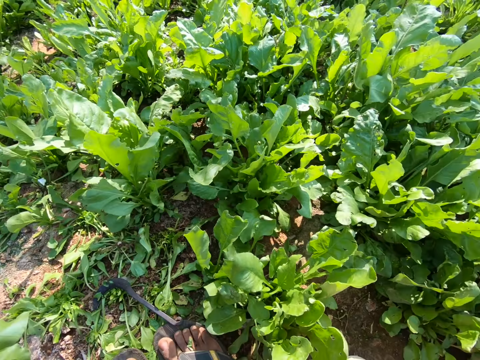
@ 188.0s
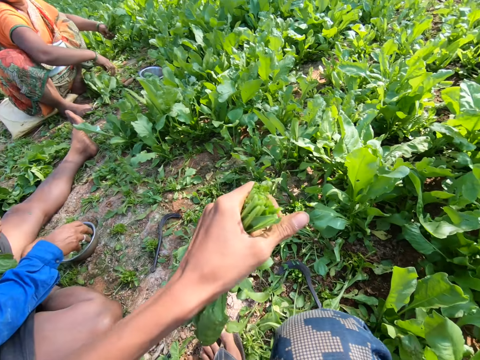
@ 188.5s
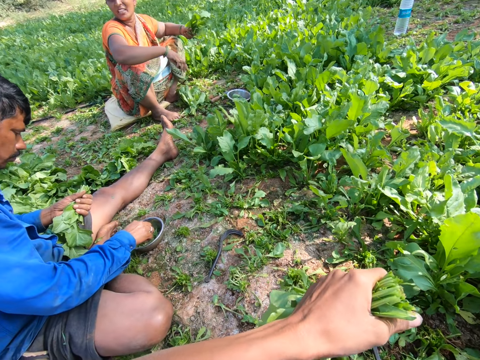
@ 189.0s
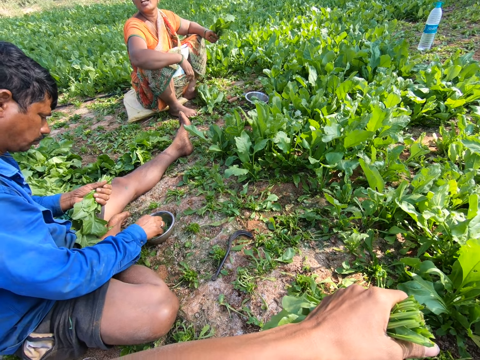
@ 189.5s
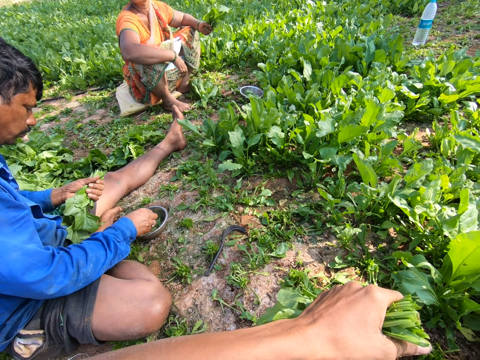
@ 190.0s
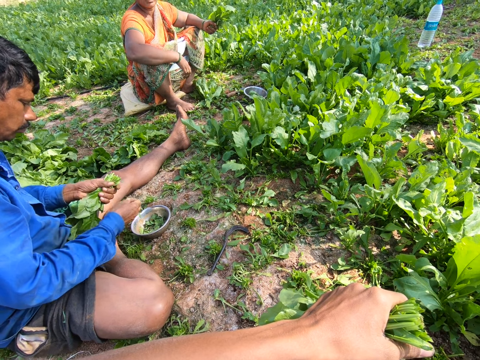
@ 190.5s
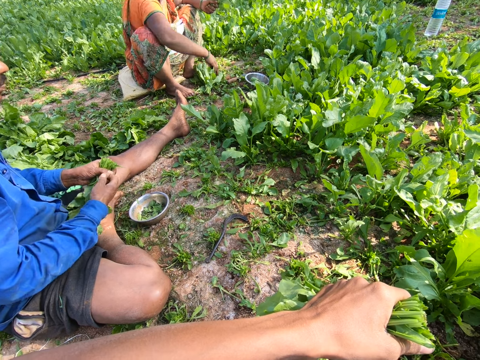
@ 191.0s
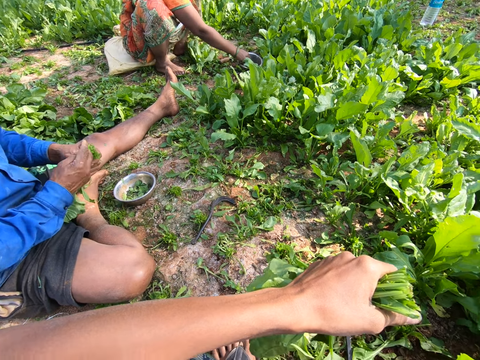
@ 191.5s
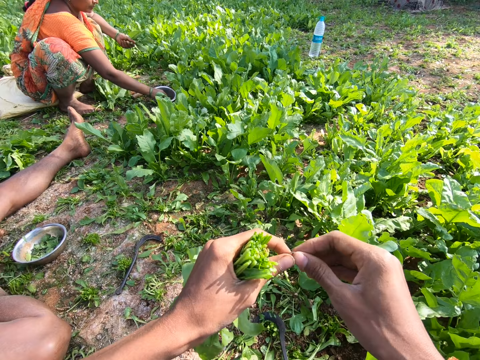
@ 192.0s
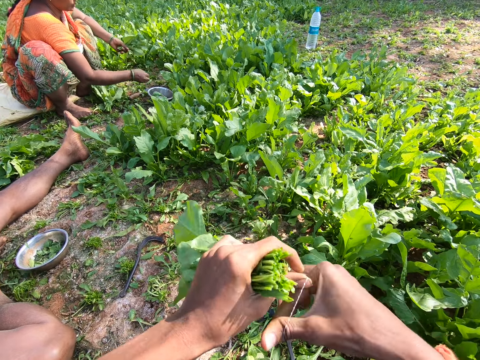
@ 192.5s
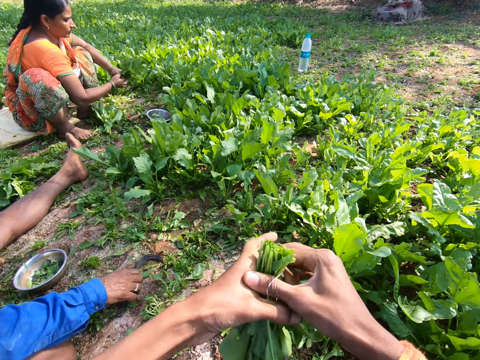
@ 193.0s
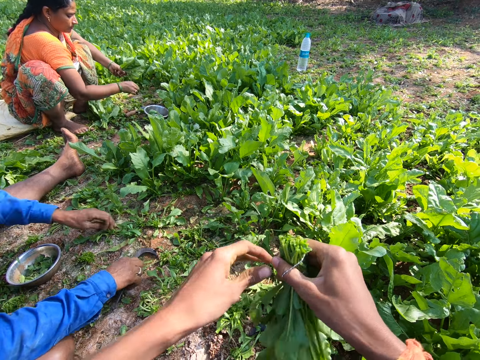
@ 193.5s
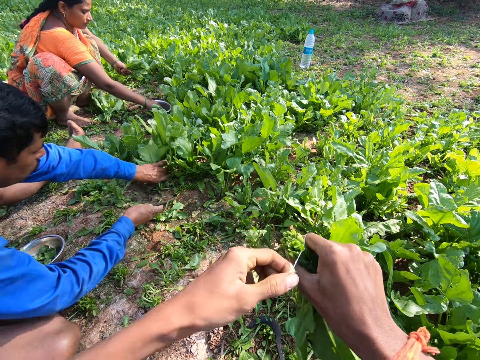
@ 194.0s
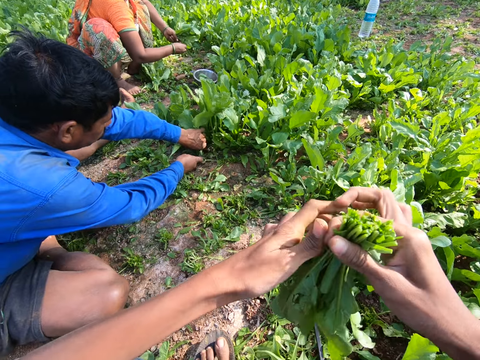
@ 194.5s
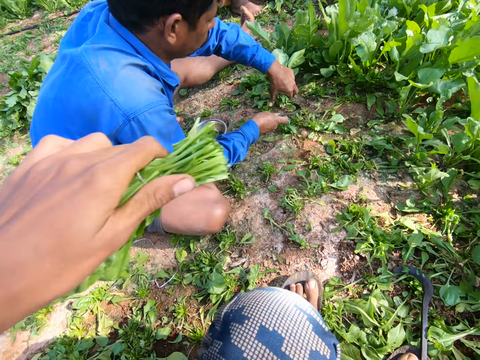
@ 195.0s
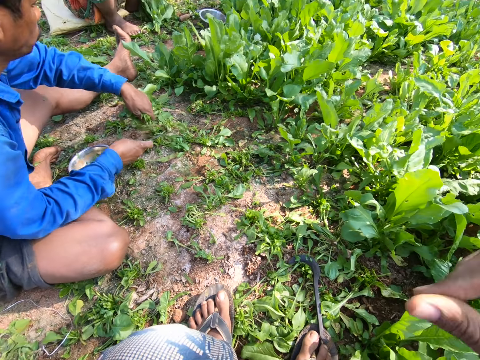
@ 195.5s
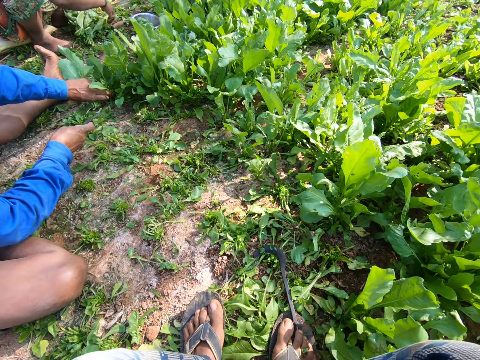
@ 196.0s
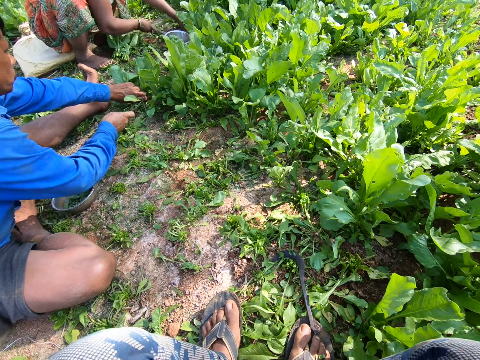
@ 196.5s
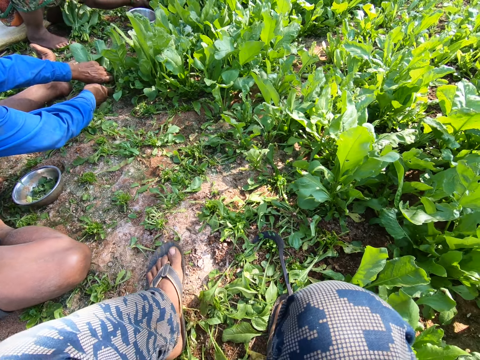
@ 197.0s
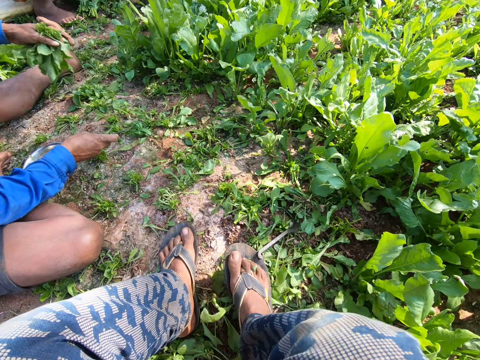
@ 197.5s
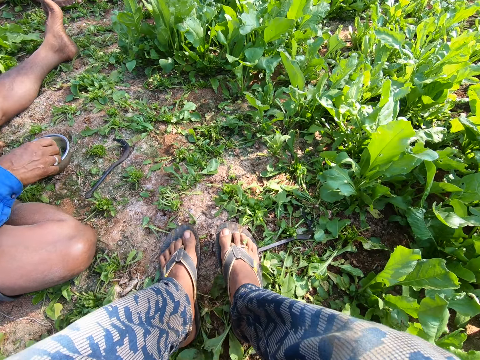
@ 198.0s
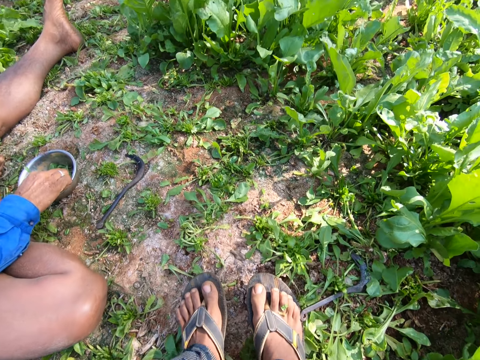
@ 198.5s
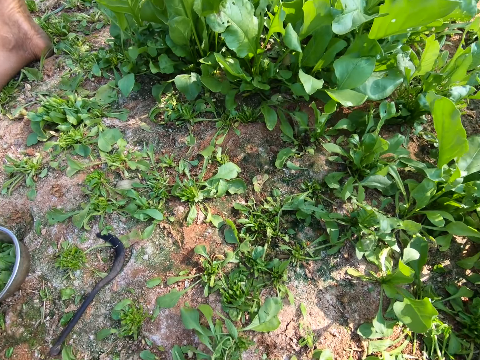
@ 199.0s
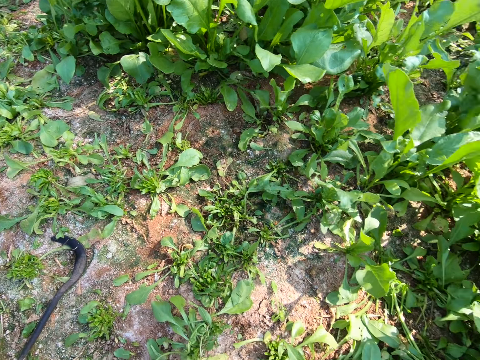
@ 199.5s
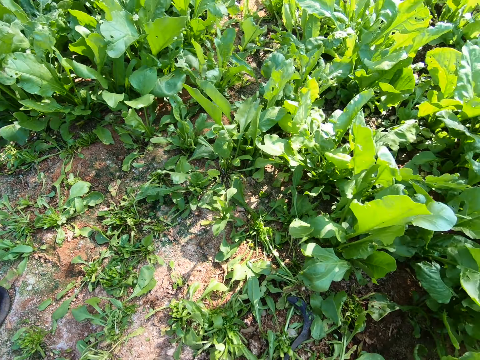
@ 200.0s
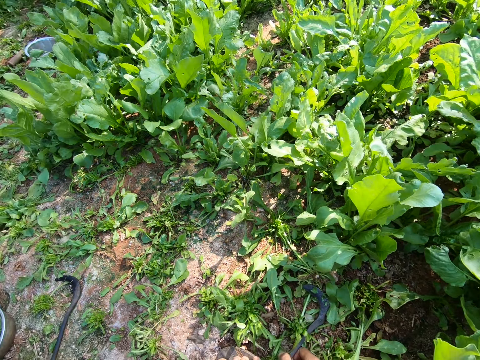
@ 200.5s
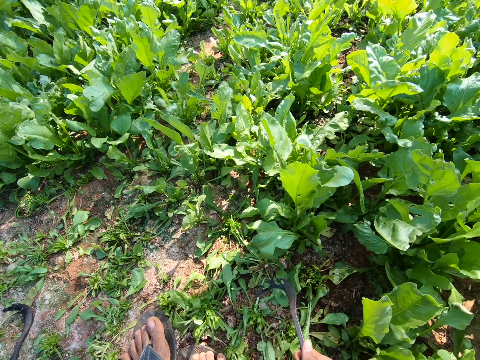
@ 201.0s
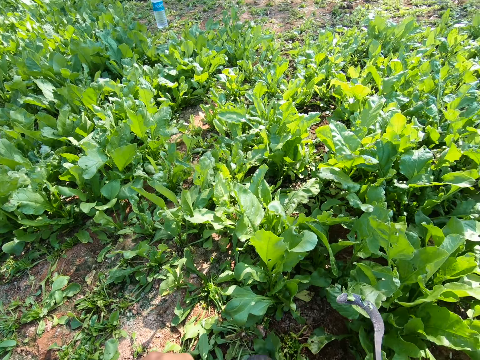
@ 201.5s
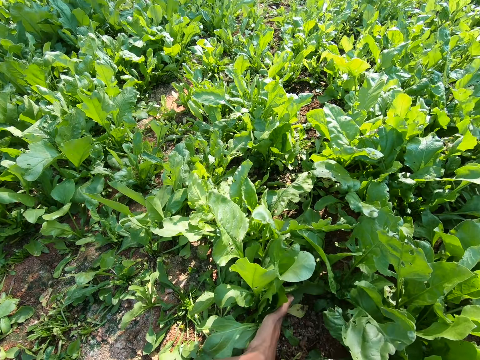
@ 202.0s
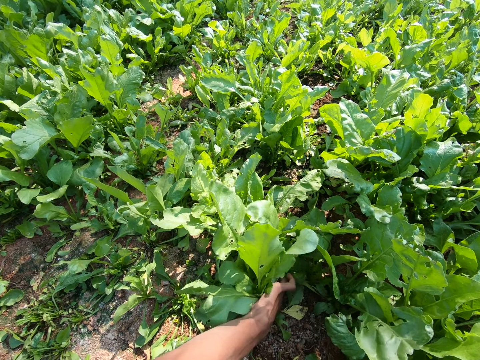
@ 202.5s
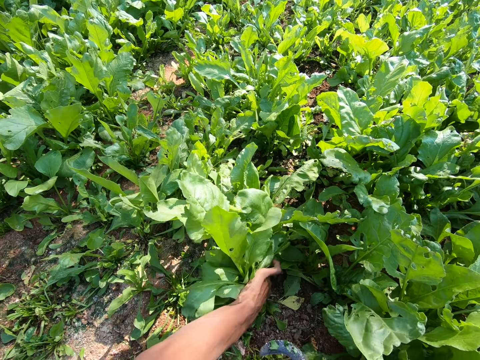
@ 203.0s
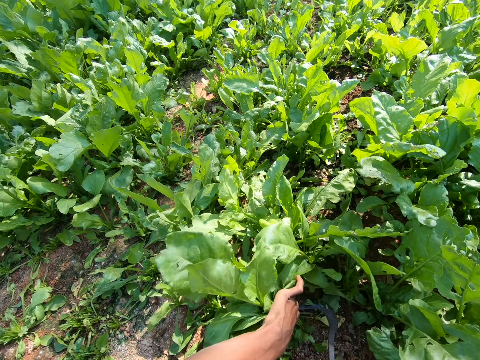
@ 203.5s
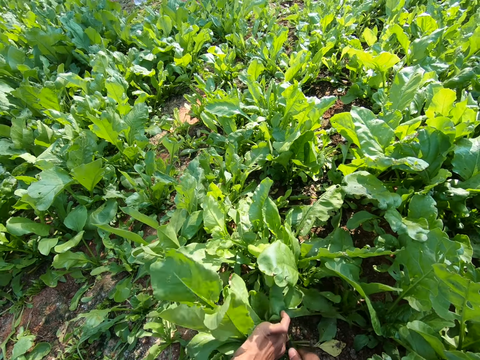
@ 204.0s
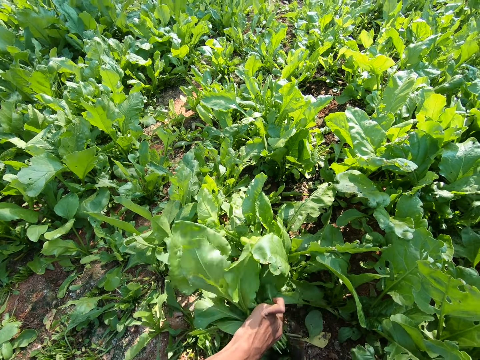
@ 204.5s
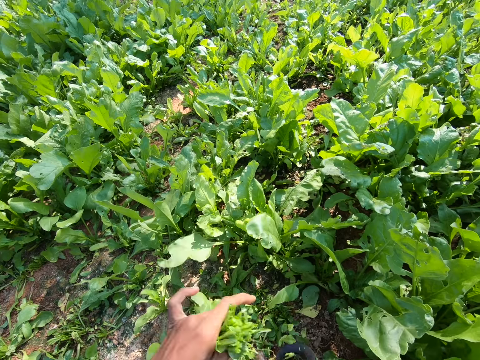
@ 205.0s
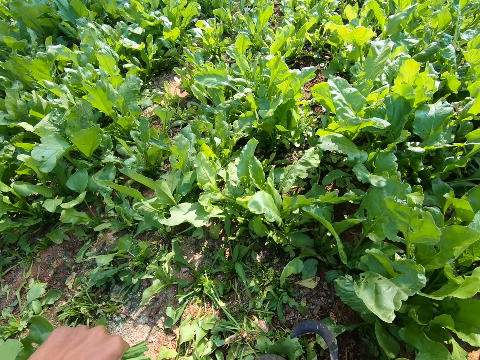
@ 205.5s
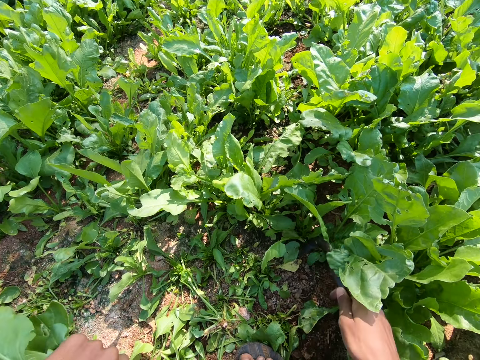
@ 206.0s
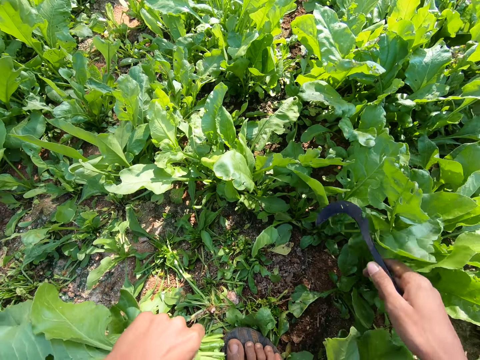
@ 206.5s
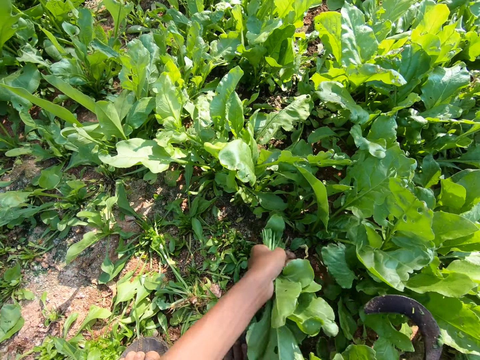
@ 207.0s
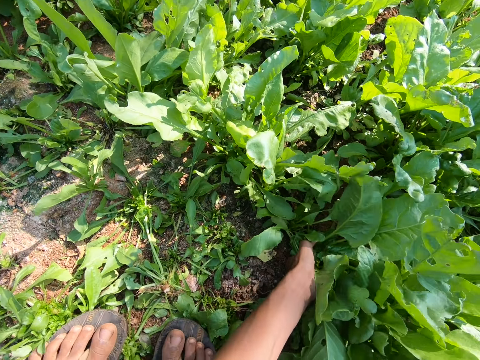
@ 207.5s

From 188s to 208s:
The camera wearer lifts the spinach. They look around. A woman converses with the camera wearer. The camera wearer picks a rubber band from the tin. They expand the rubber band. They transfer the spinach to the right hand. They tie the spinach with the rubber band. They move the spinach. They drop the spinach. A man pulls the spinach. The camera wearer moves both legs. The man lifts the spinach. The camera wearer looks around. They pick a sickle tool. They lift the sickle tool. They pull the spinach. They cut the spinach with the sickle tool. They lift the sickle tool. They push the spinach with the sickle tool. They pull the spinach.

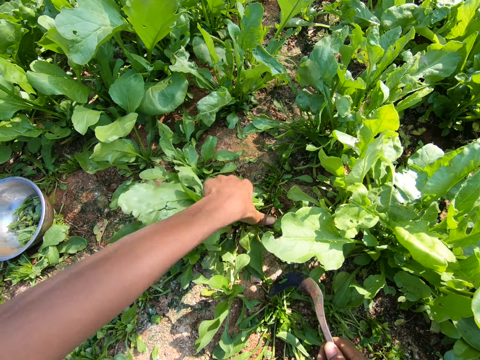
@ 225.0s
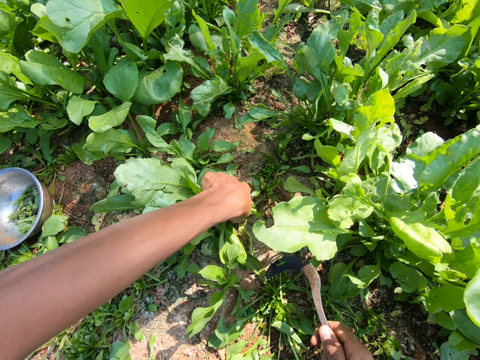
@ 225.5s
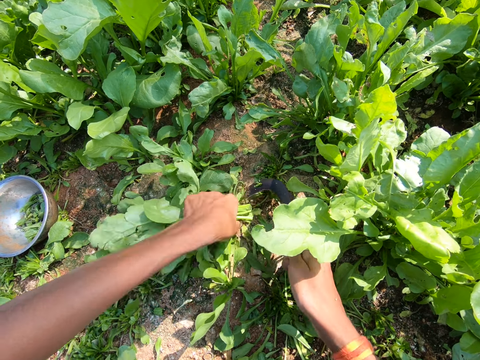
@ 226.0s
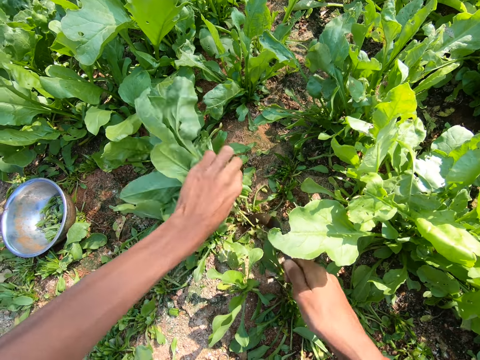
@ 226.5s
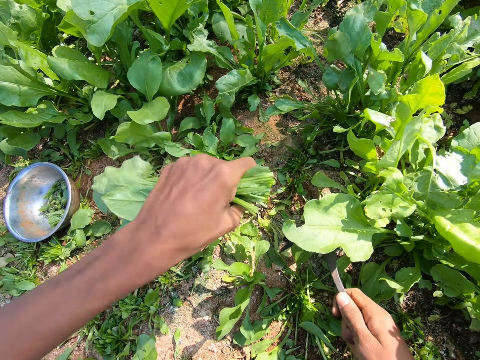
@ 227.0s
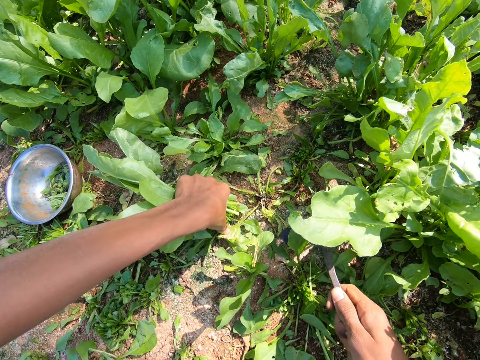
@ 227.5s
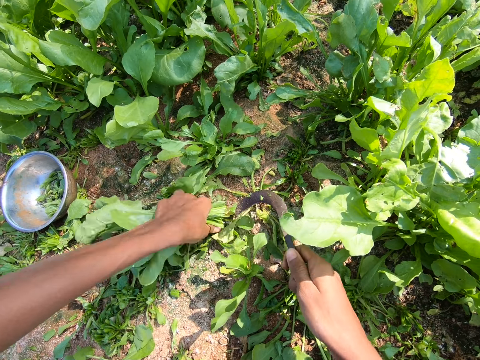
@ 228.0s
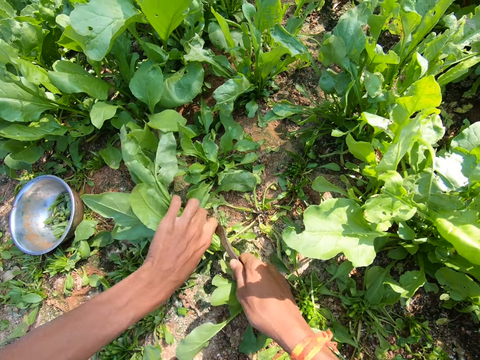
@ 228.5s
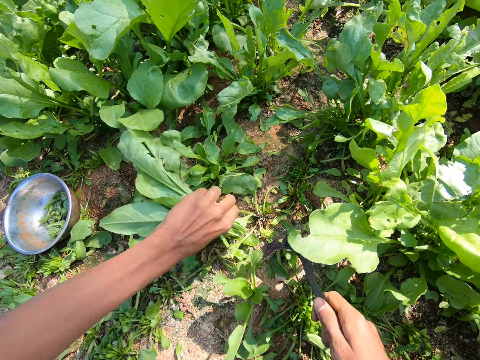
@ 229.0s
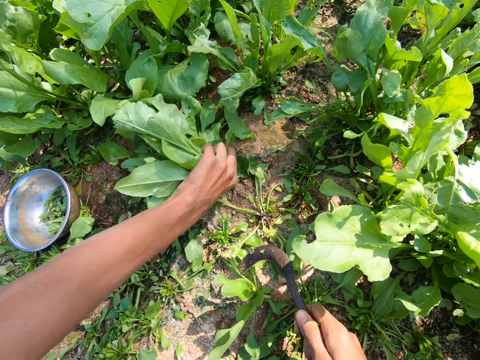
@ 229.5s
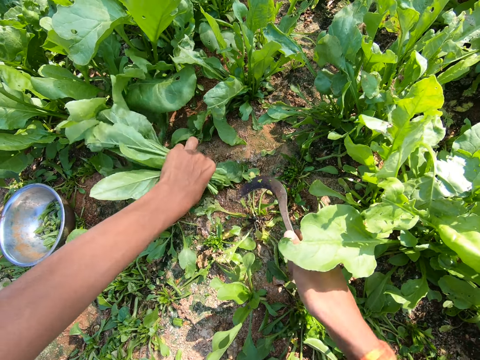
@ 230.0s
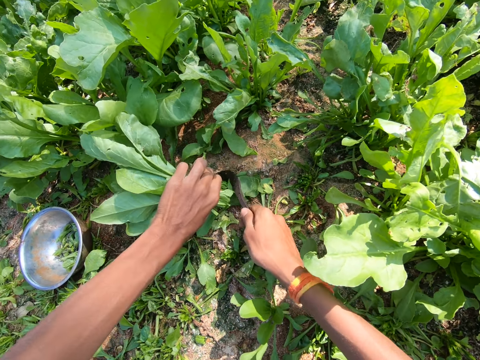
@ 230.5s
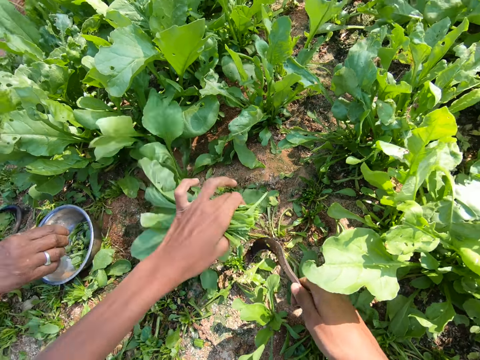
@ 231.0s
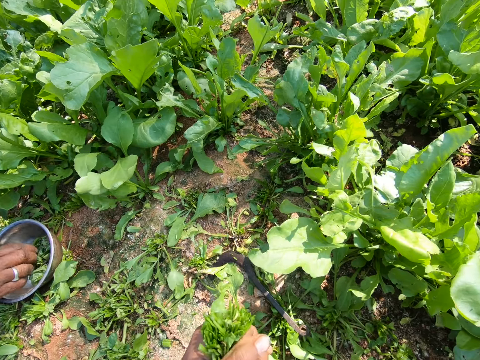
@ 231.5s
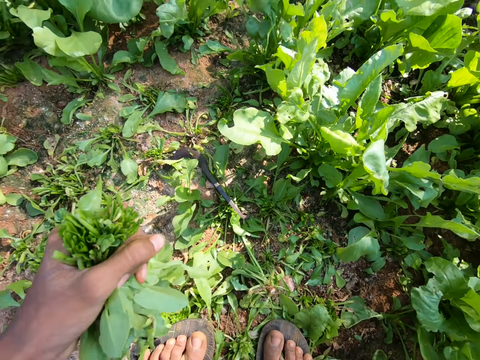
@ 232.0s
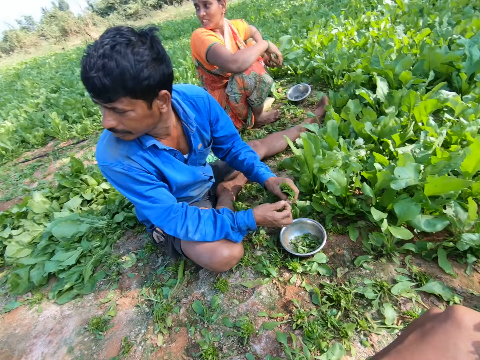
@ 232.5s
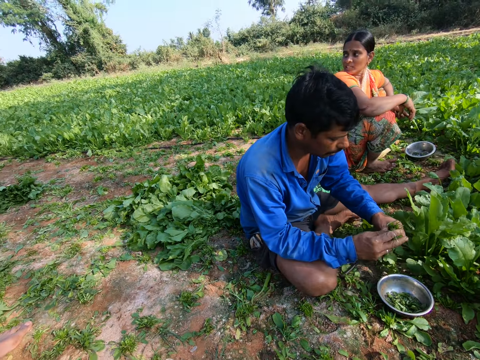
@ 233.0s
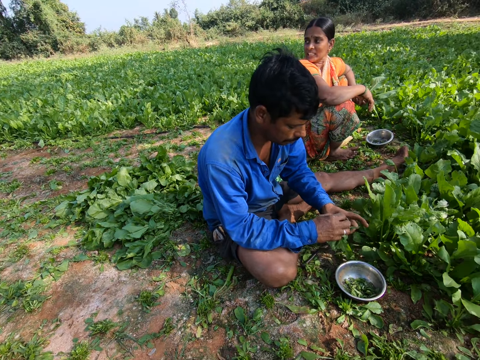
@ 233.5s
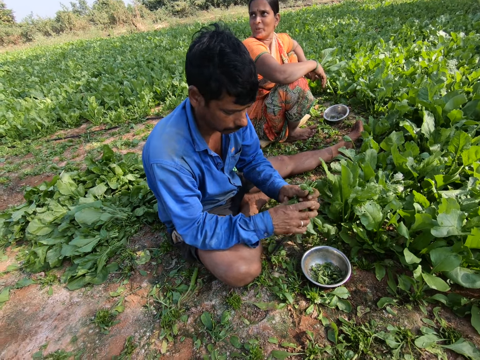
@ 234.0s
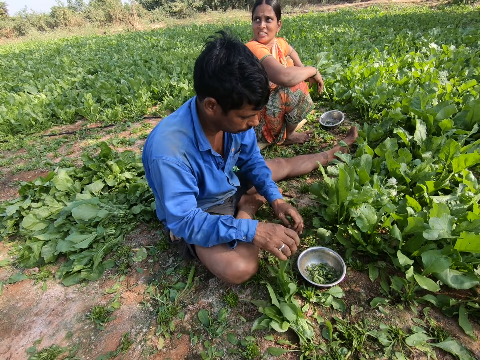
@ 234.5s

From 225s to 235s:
The camera wearer pulls the spinach. They cut the spinach with a sickle tool. They lift the spinach. They pull the spinach. They cut the spinach with the sickle tool. They pull the spinach. They cut the spinach with the sickle tool. They drop the sickle tool. They look around.
